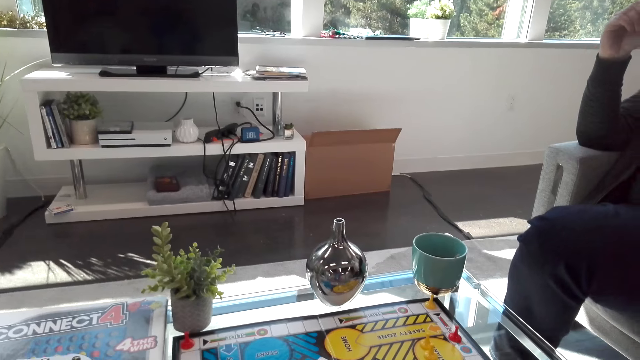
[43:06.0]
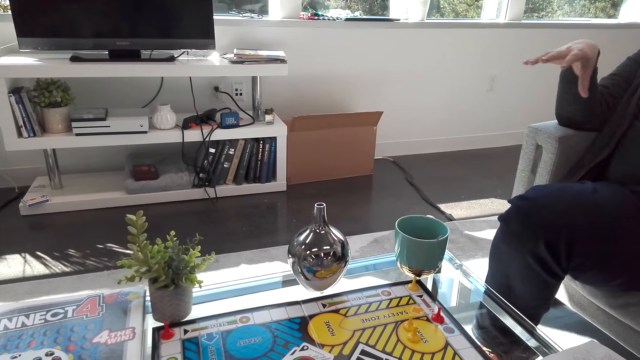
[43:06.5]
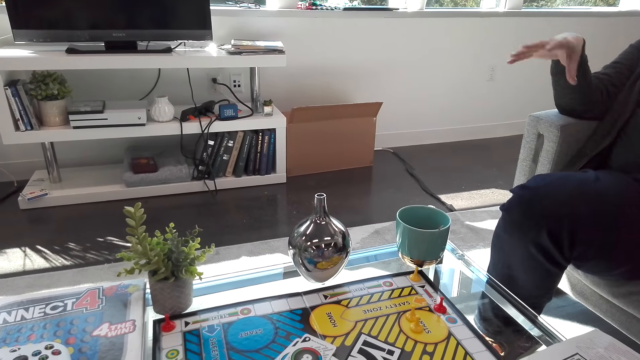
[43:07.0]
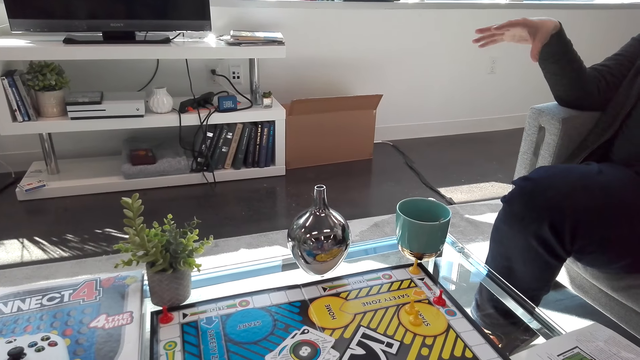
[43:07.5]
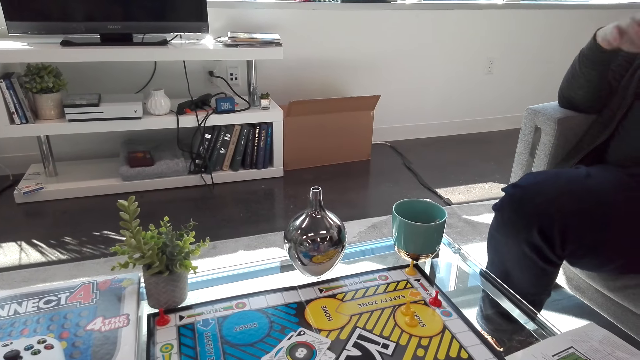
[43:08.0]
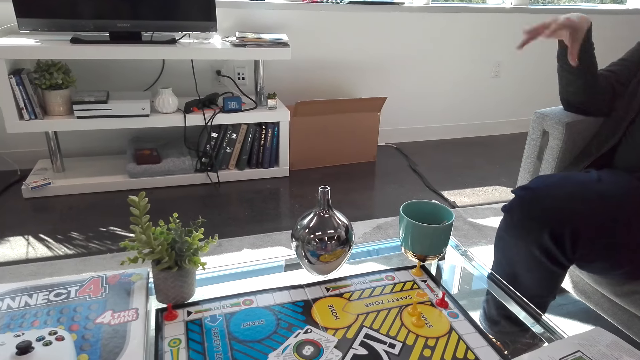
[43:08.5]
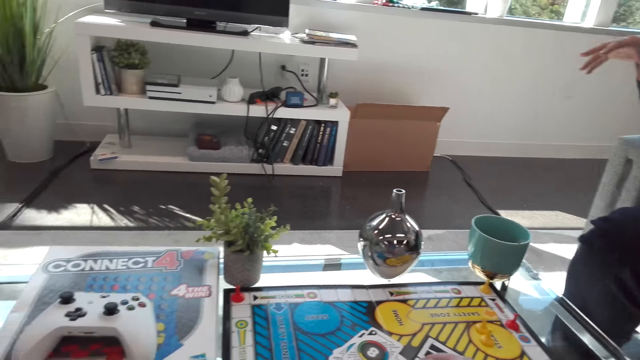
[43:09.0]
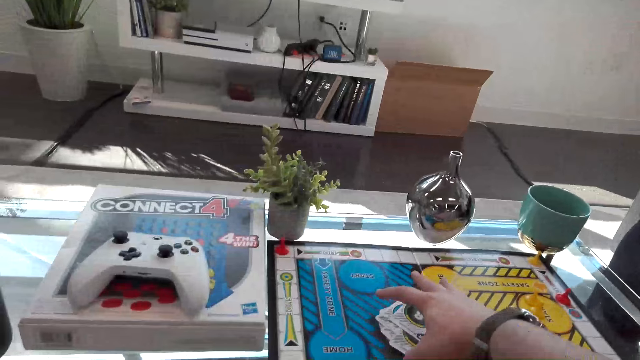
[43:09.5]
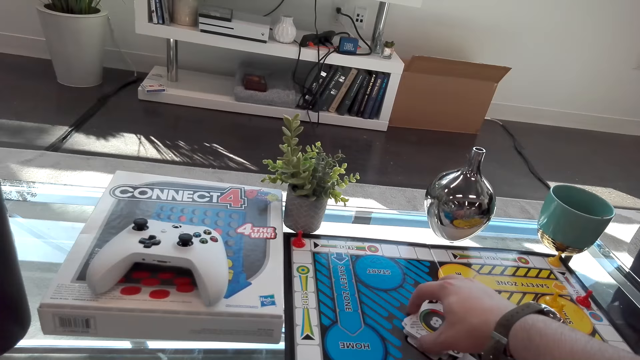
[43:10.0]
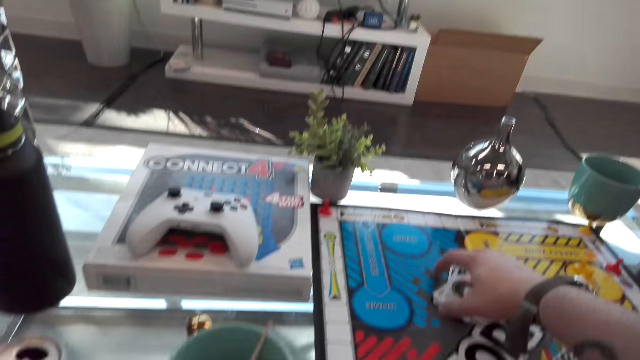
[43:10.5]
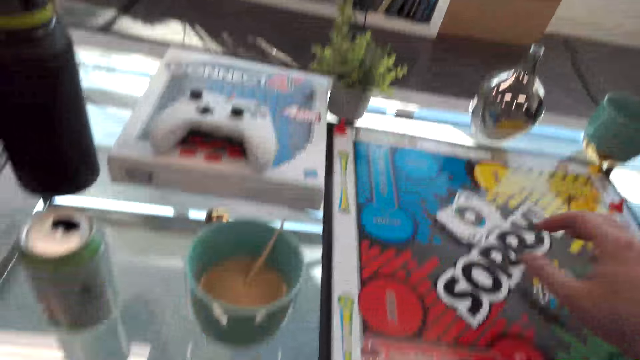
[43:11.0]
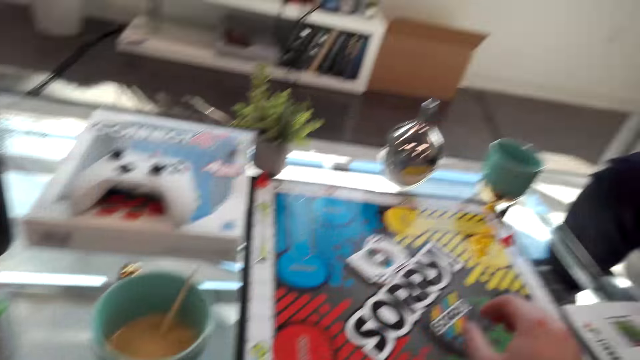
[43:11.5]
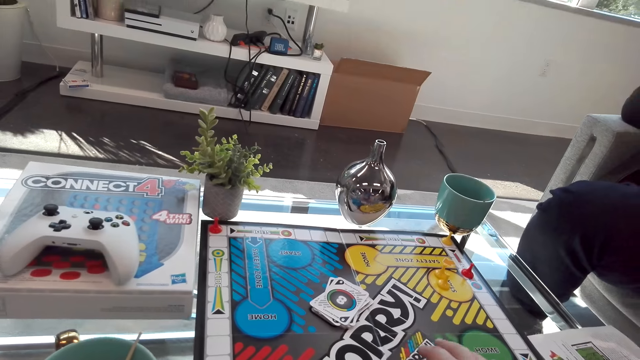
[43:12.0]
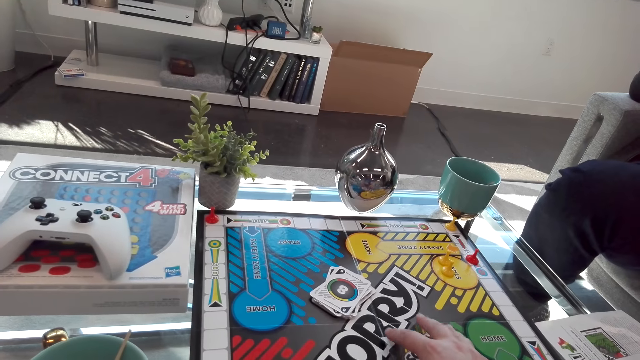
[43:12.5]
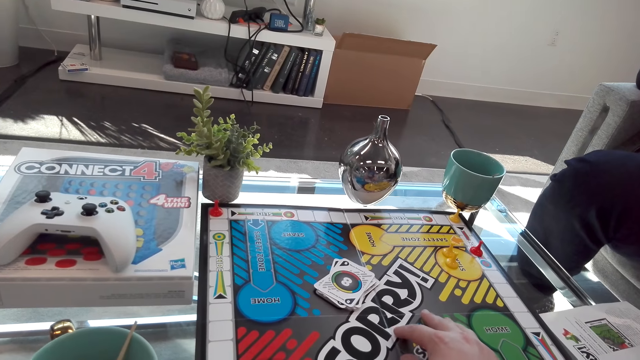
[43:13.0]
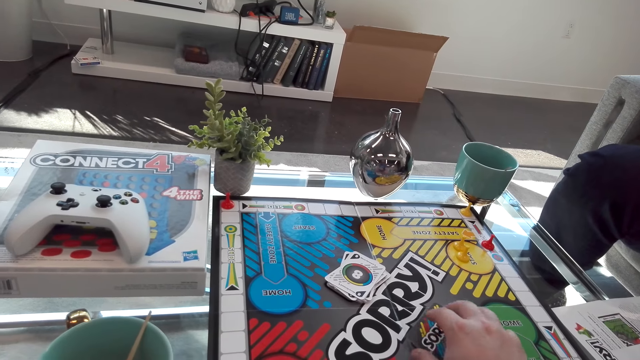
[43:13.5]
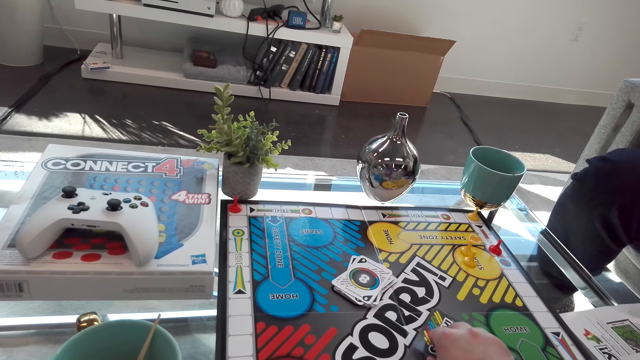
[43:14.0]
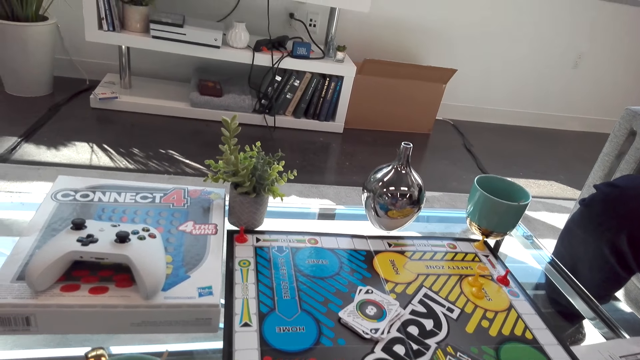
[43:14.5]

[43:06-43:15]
A man talks to the camera wearer. The camera wearer touches the card.

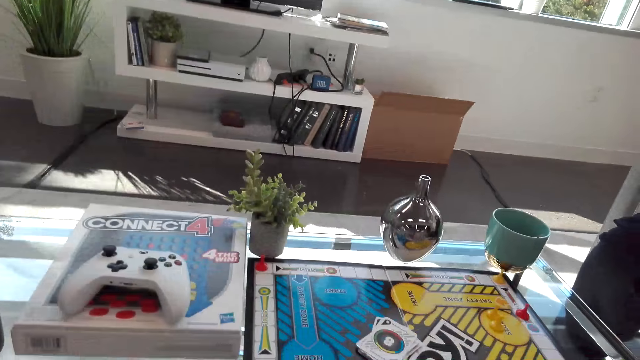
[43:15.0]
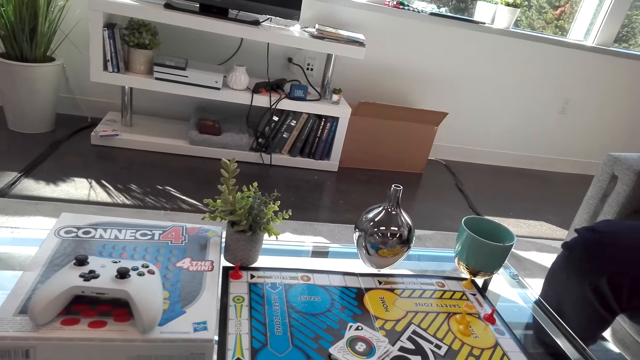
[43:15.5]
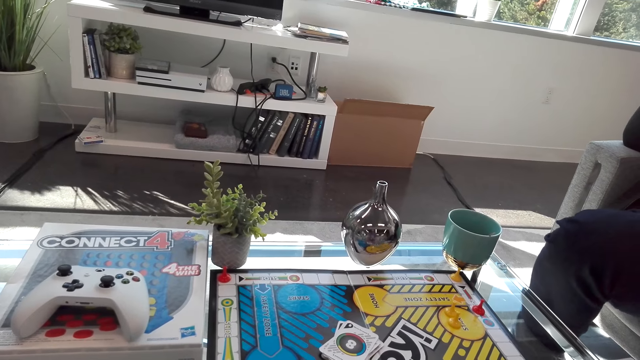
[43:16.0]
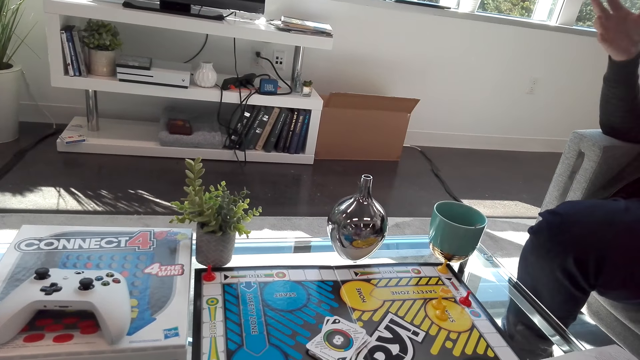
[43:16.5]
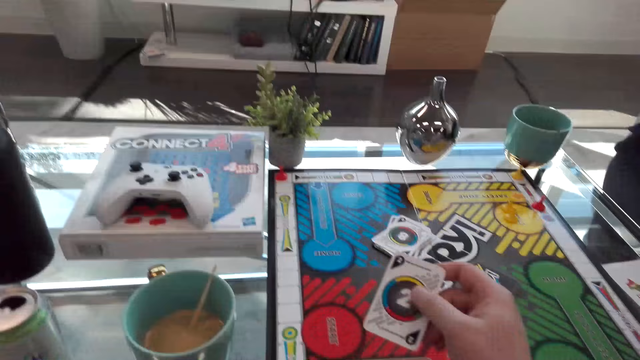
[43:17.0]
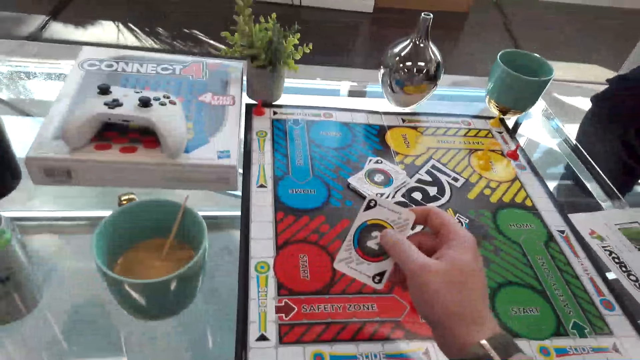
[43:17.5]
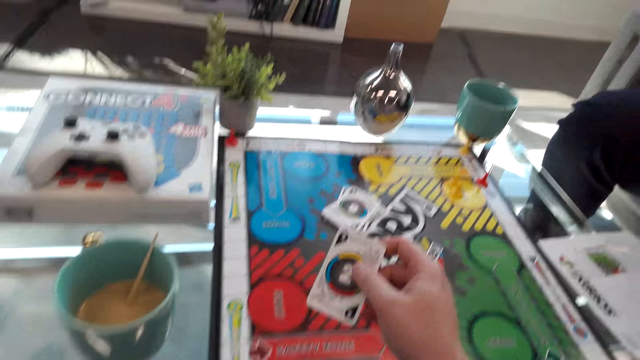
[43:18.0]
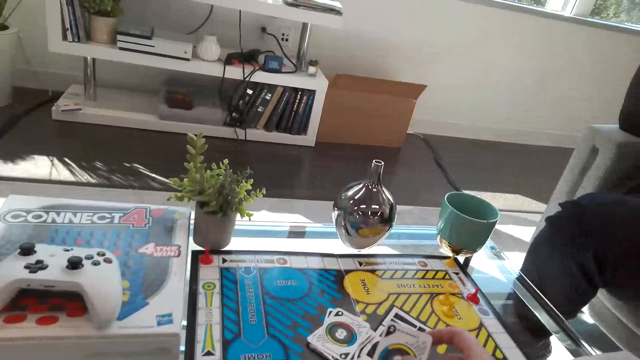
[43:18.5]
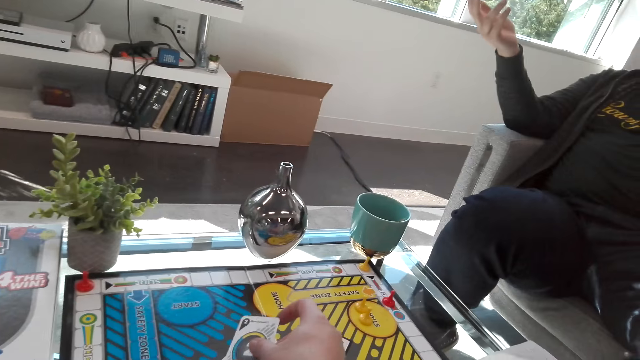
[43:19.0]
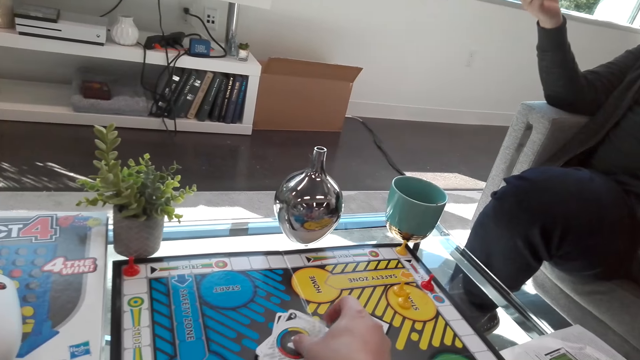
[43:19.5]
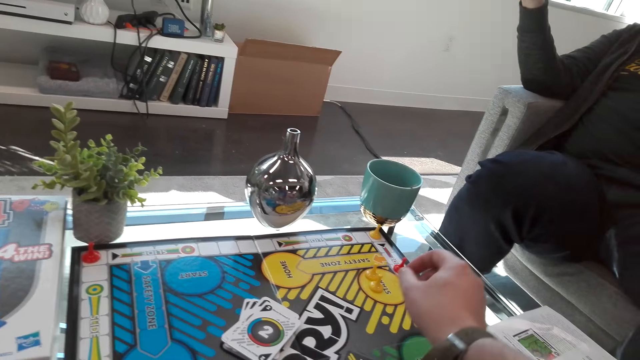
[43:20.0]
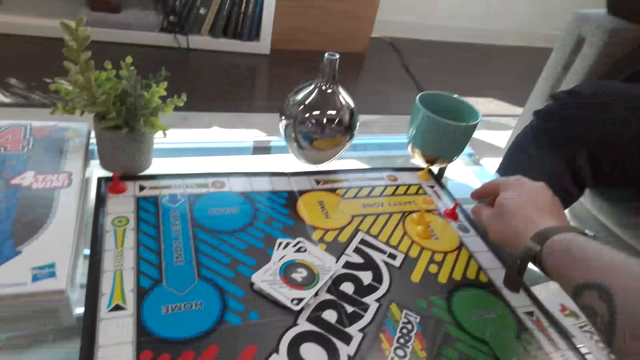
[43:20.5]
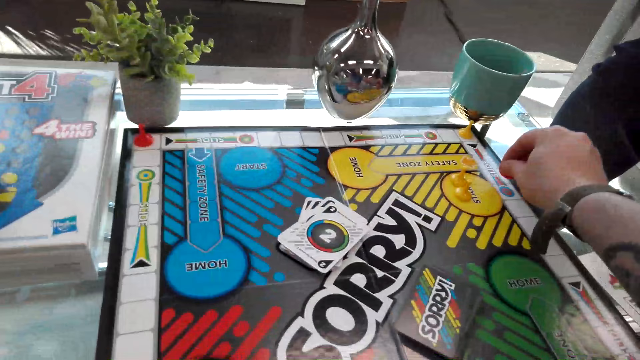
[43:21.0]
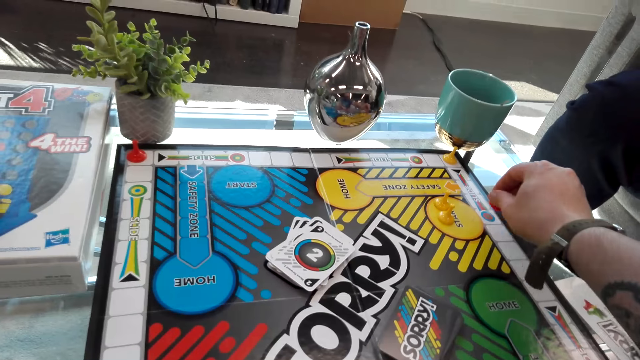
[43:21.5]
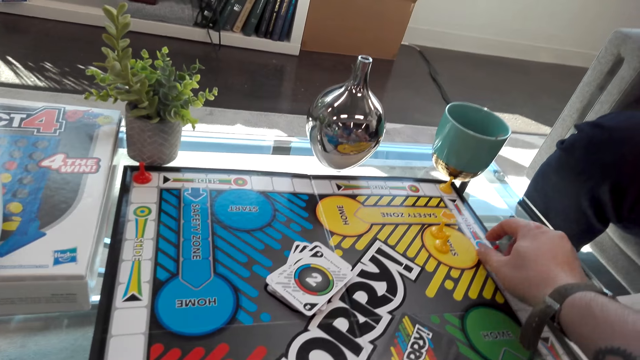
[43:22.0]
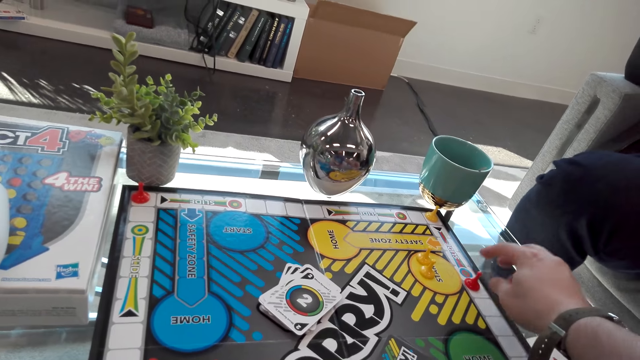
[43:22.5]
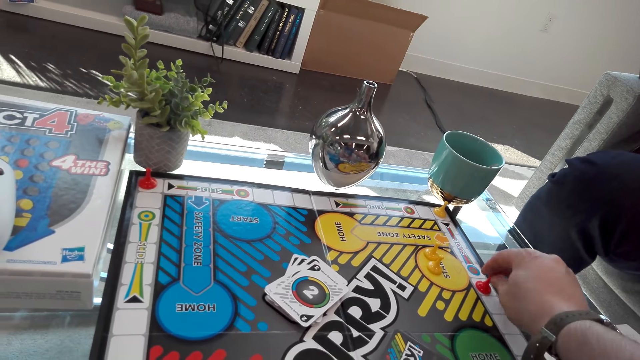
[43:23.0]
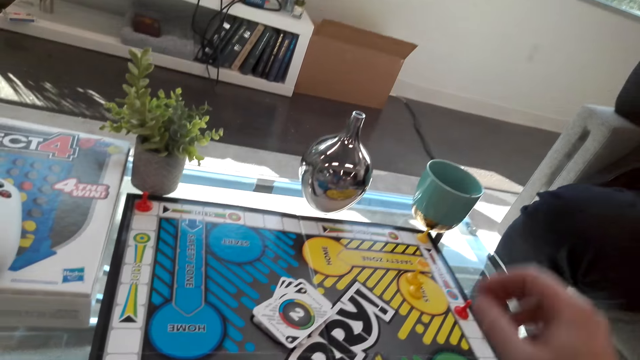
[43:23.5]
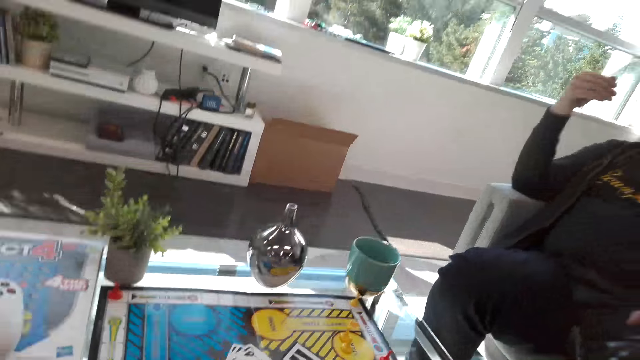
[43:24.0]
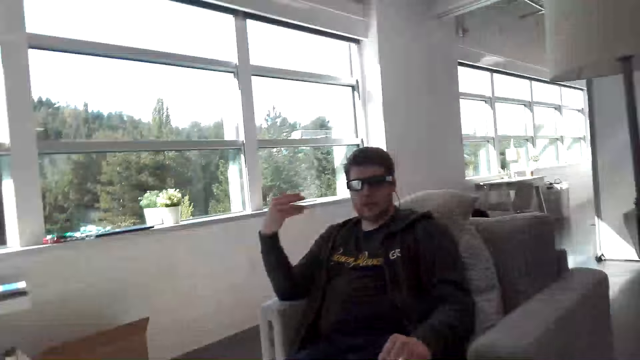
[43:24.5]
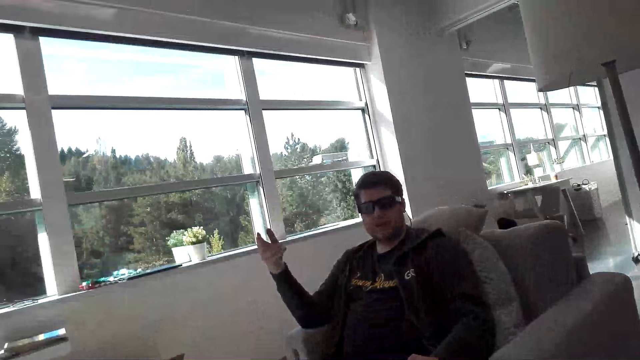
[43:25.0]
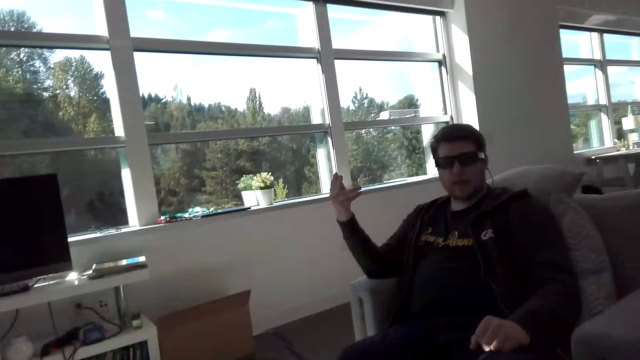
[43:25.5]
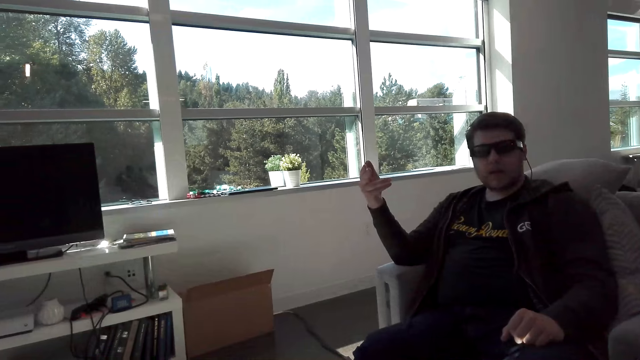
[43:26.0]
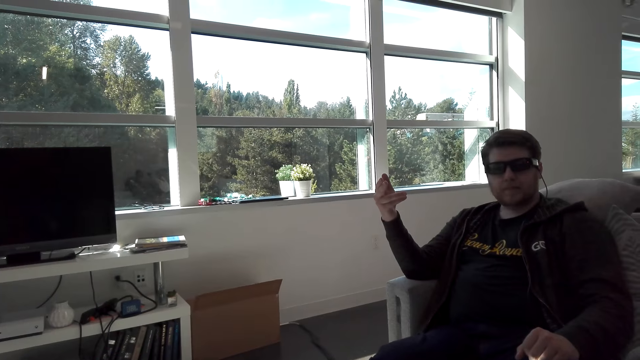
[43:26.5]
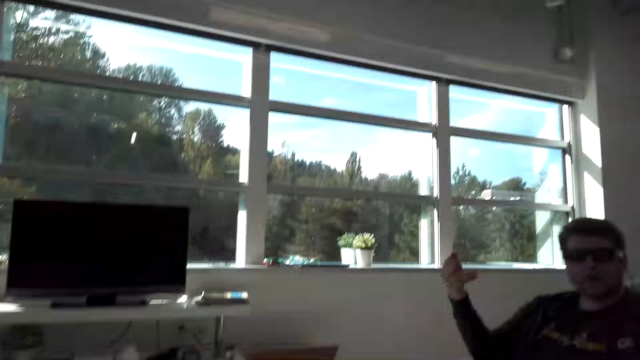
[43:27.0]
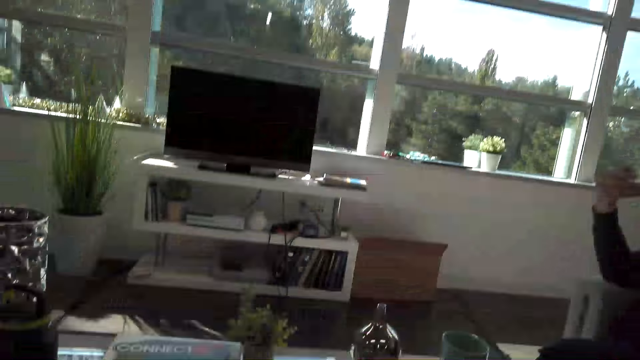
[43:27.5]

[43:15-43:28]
A man talks to the camera wearer. The camera wearer checks the card. The man talks to the camera wearer. The camera wearer places the card on the cards. They play the board game with the man. The man talks to the camera wearer. The man moves the left hand.
